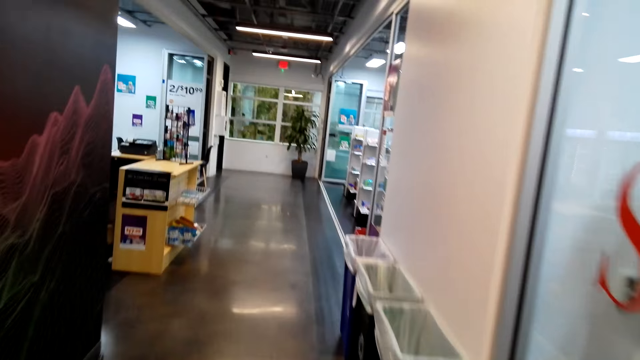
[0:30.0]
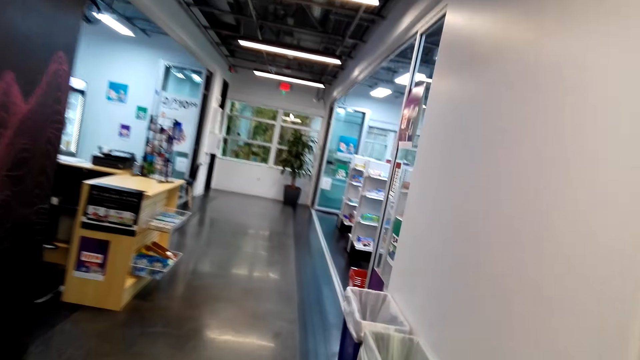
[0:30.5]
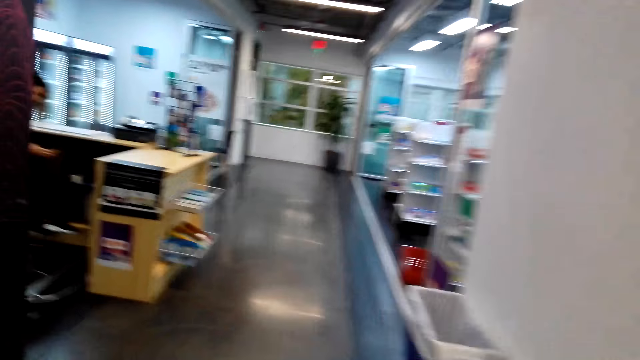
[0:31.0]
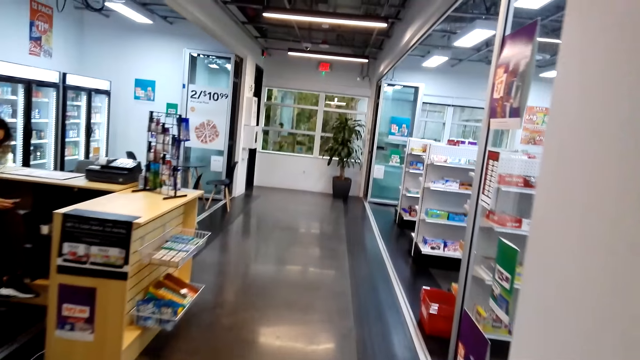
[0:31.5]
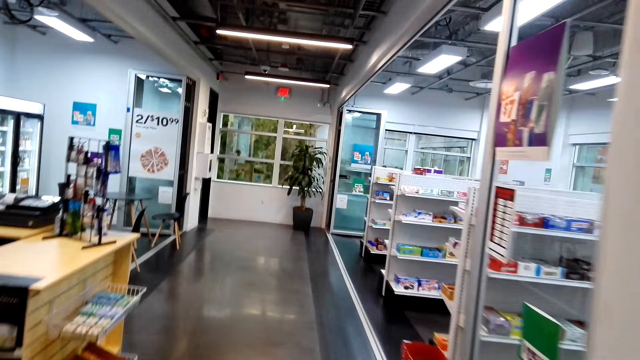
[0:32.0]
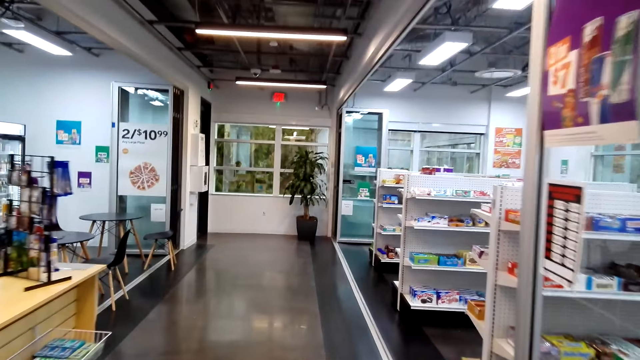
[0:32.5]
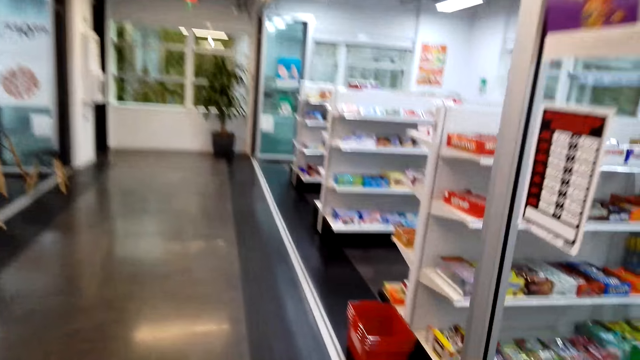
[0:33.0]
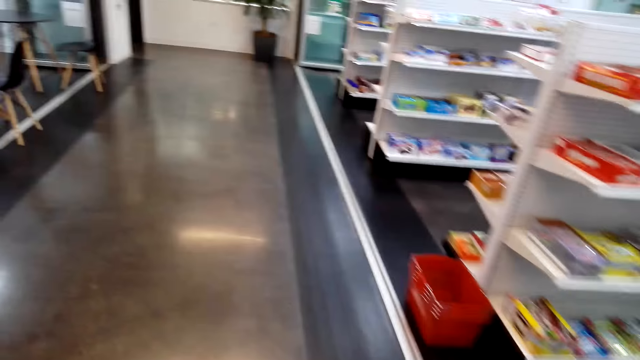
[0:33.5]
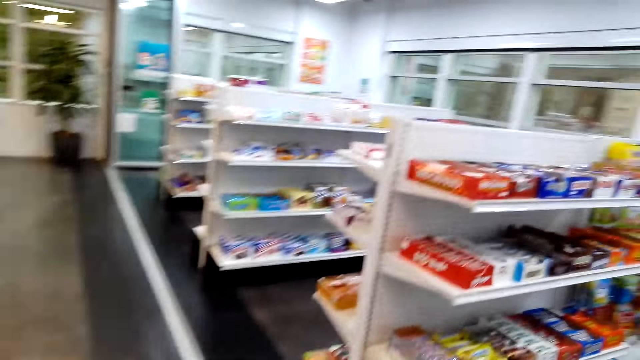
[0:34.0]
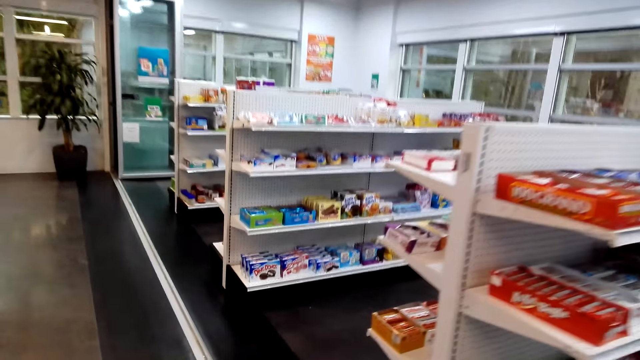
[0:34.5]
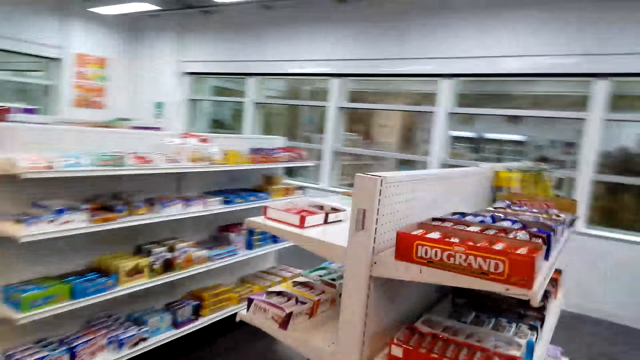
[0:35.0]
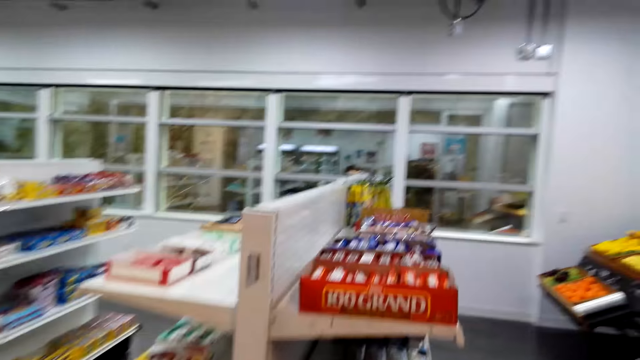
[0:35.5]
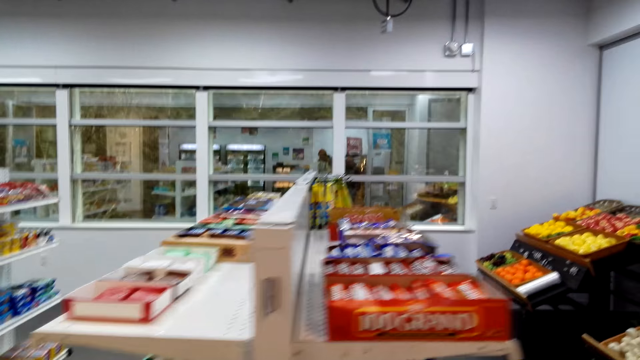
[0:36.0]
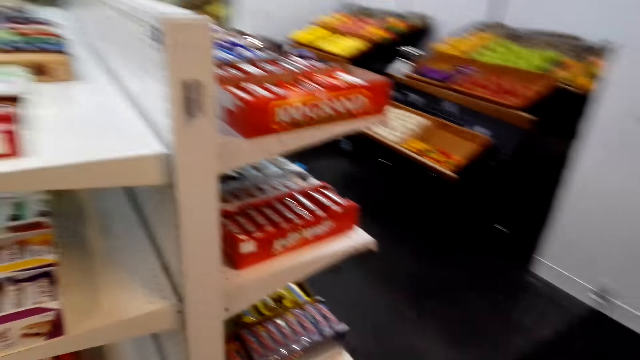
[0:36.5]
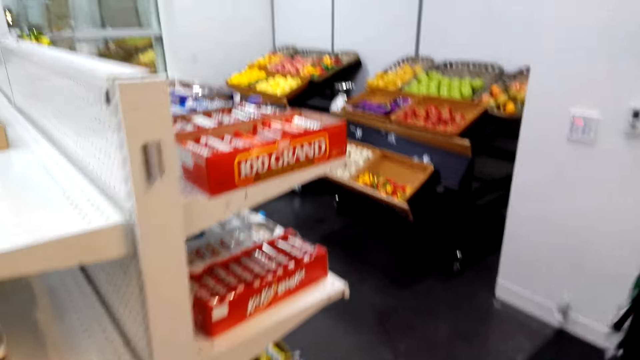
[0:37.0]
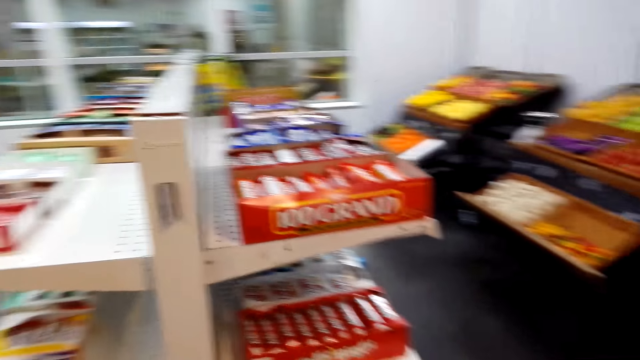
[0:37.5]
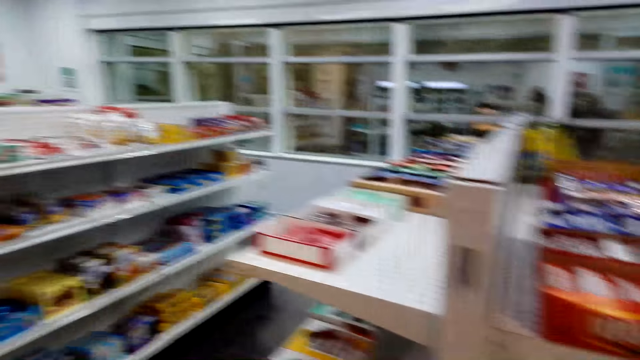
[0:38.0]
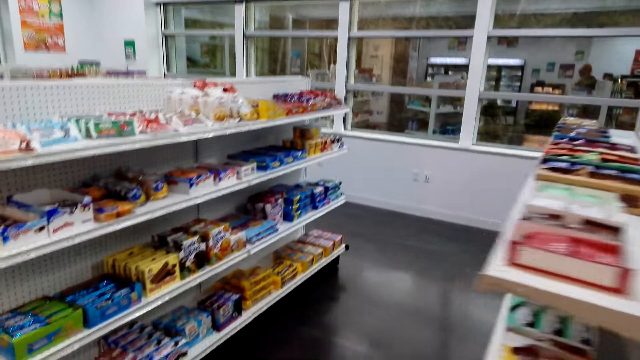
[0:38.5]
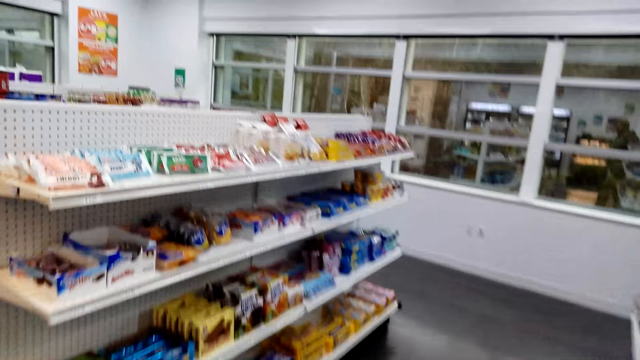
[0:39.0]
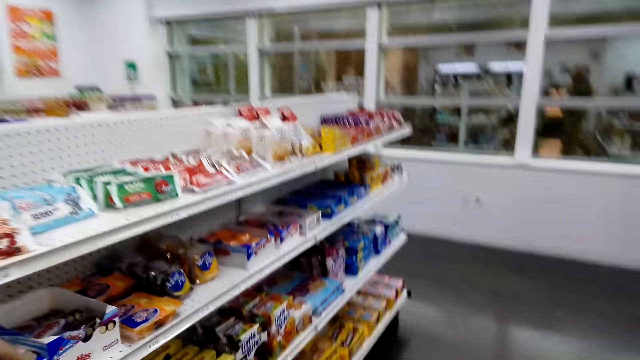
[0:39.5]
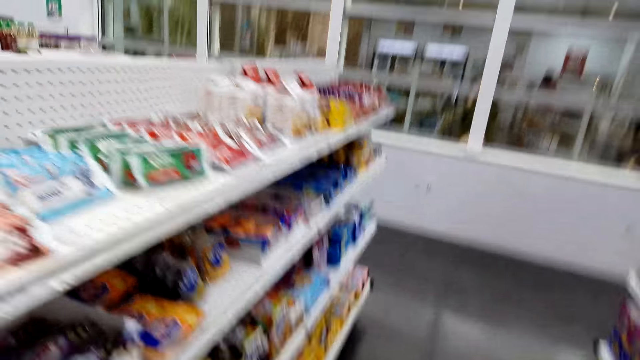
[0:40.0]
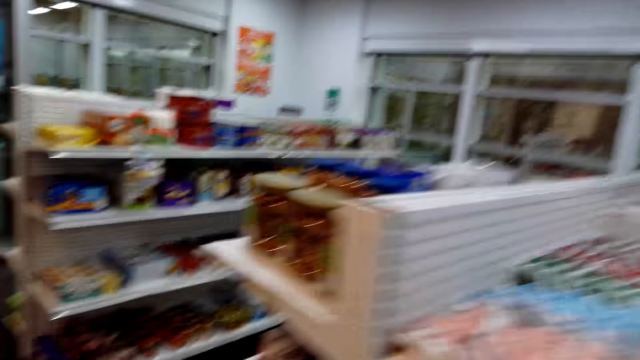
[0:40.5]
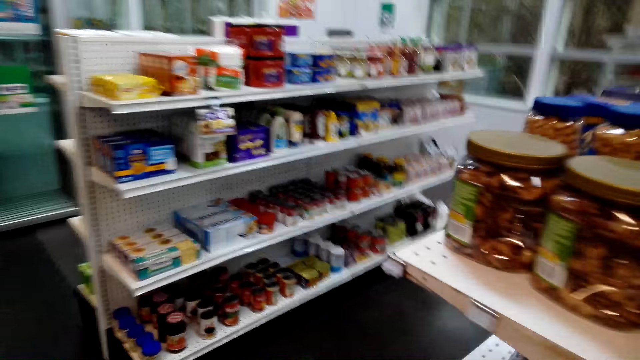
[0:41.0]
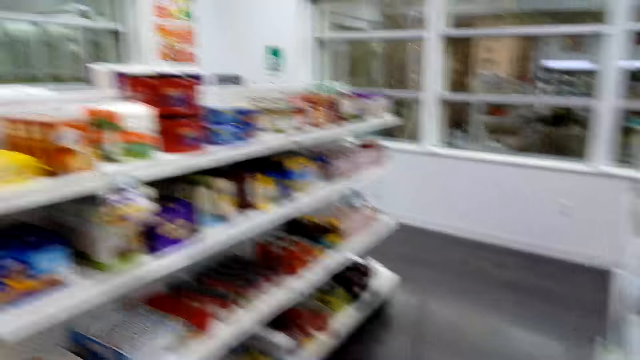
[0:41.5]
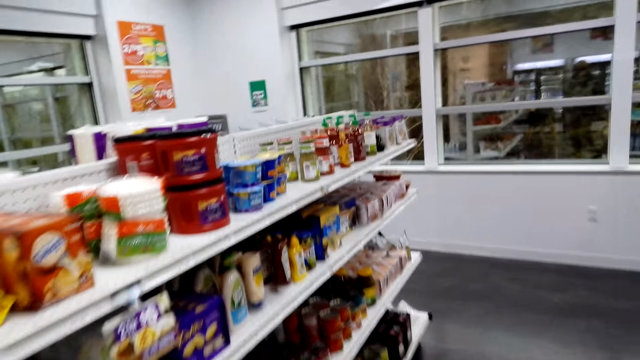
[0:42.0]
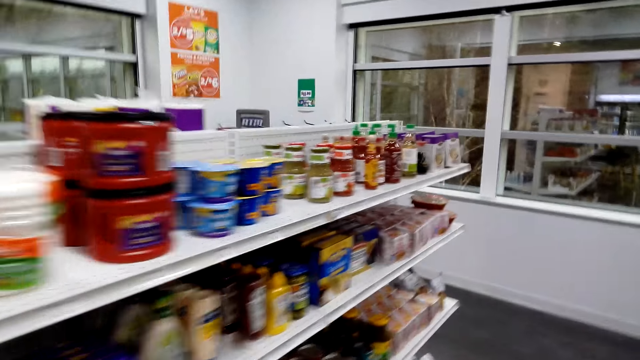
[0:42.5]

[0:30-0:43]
The camera wearer walks around a supermarket. They look around the supermarket. They walk around the supermarket.

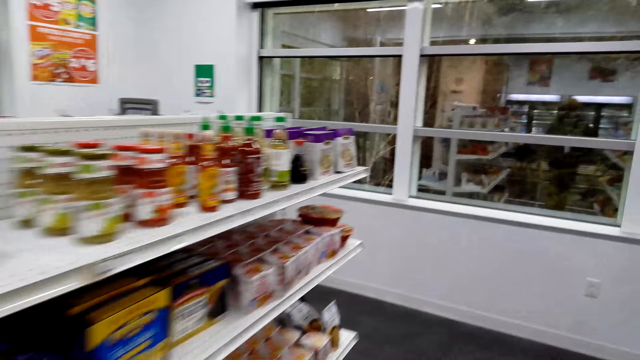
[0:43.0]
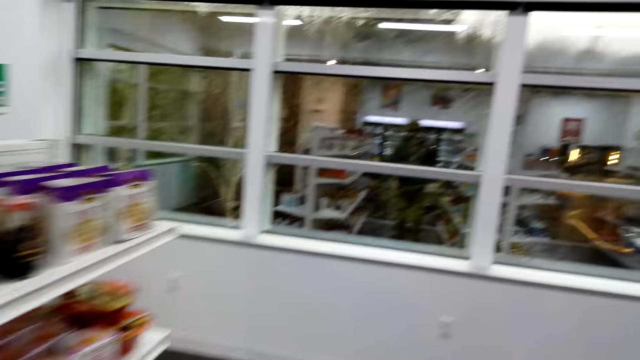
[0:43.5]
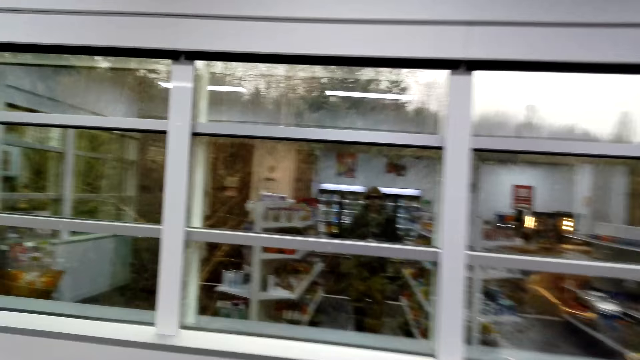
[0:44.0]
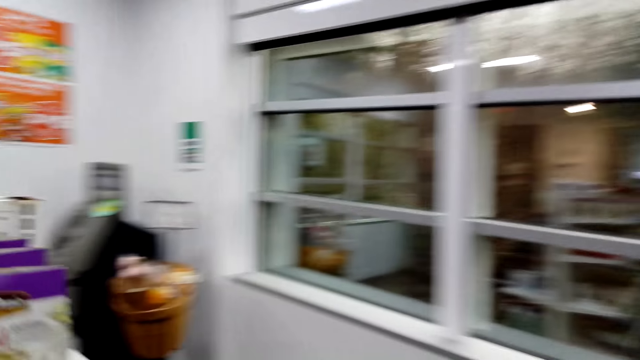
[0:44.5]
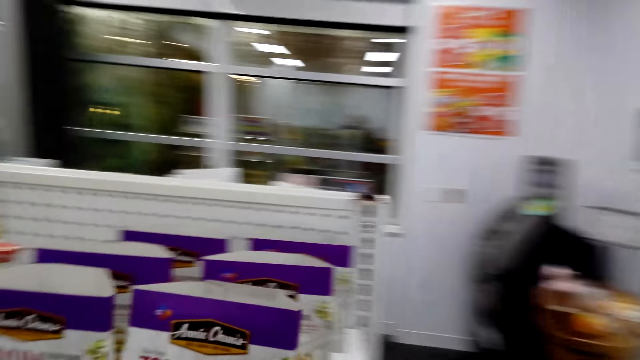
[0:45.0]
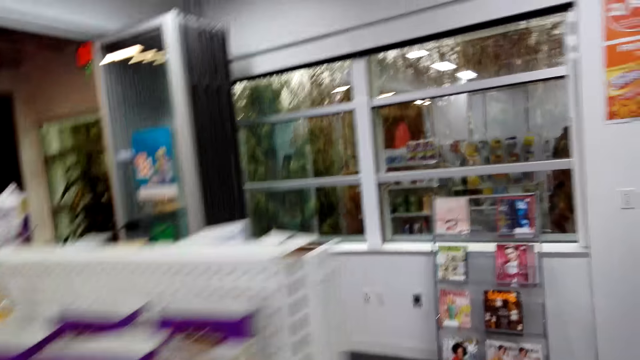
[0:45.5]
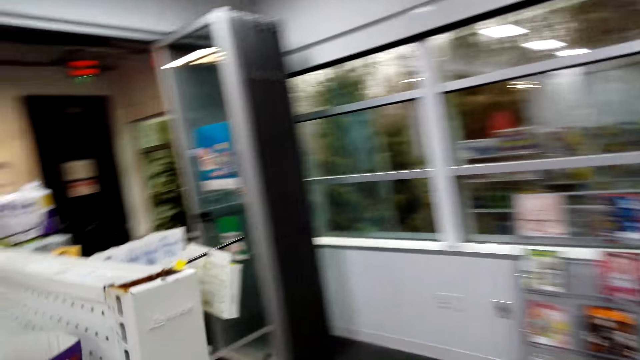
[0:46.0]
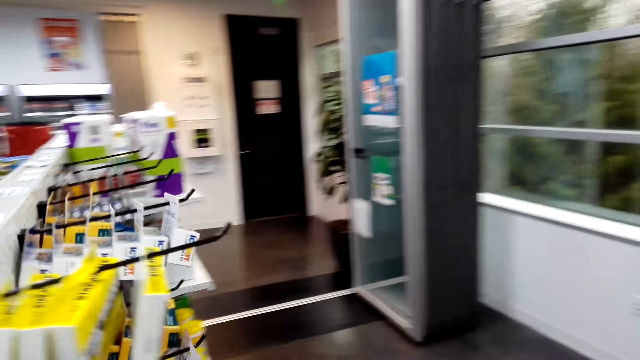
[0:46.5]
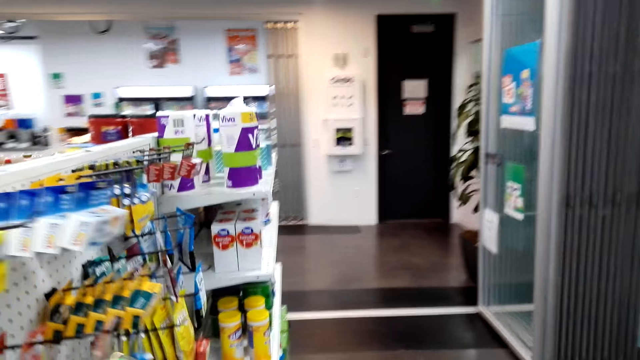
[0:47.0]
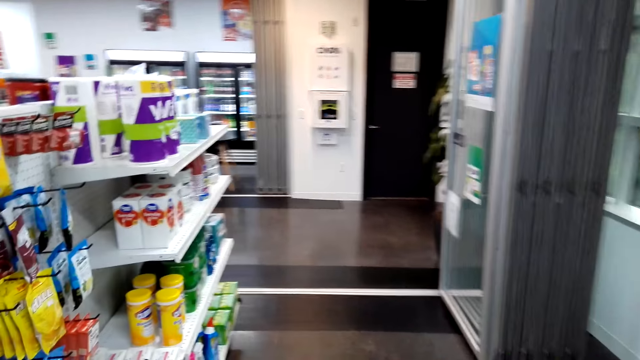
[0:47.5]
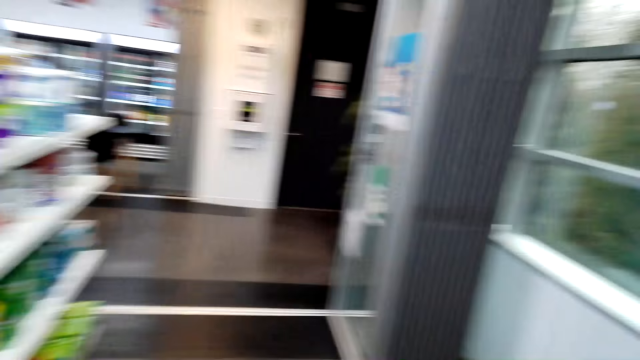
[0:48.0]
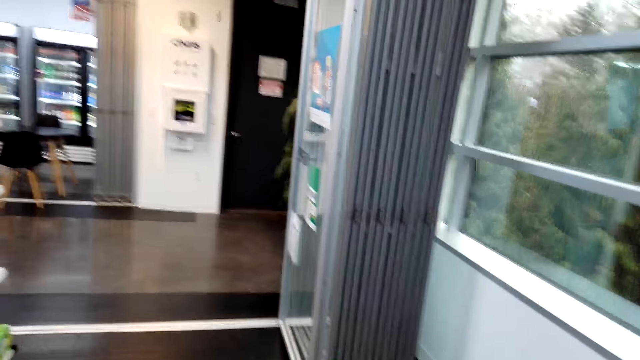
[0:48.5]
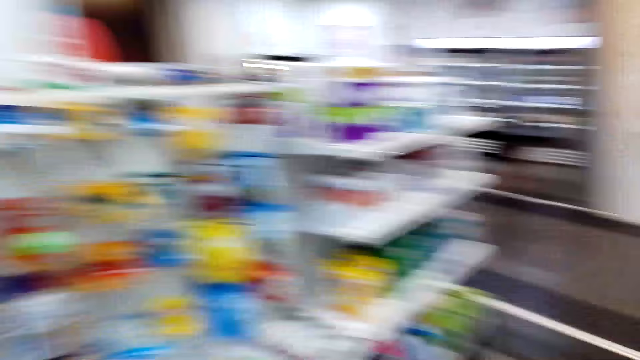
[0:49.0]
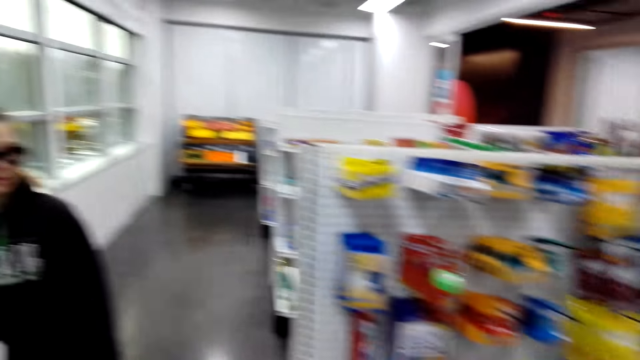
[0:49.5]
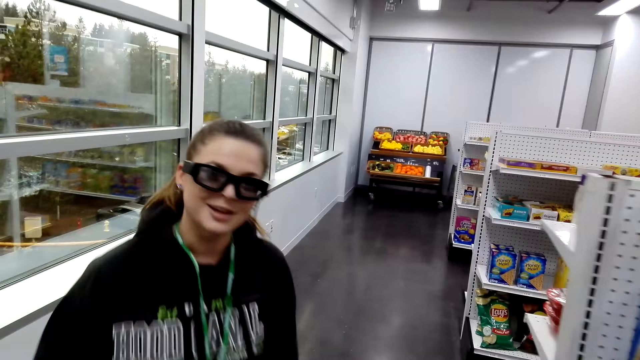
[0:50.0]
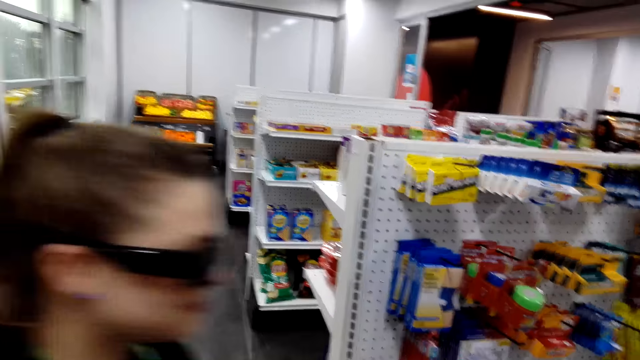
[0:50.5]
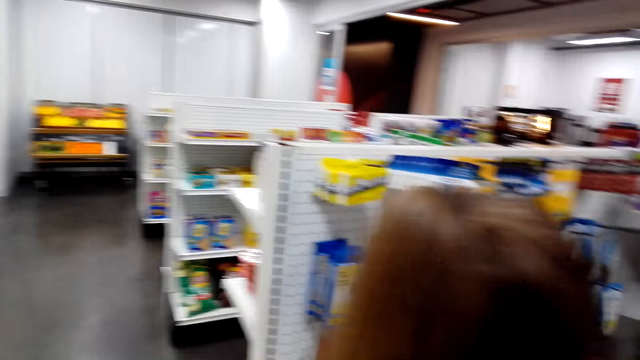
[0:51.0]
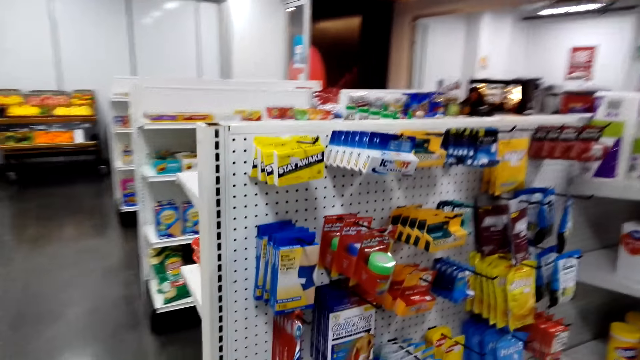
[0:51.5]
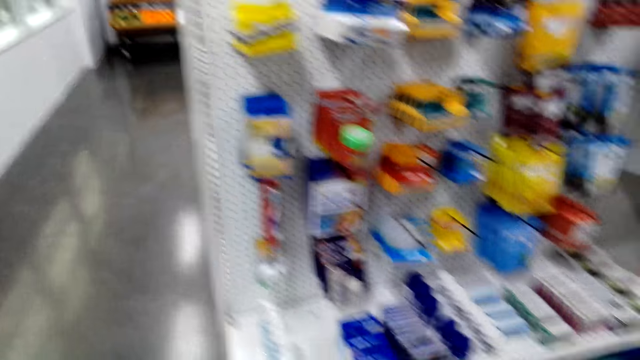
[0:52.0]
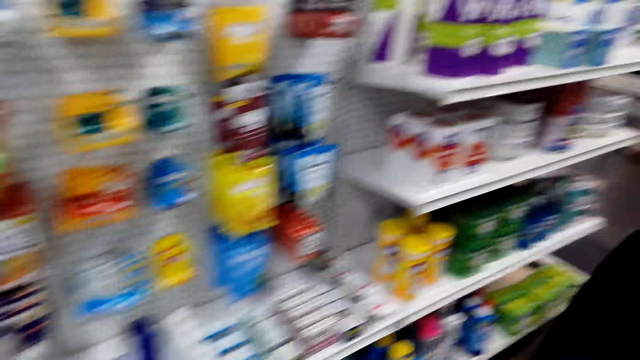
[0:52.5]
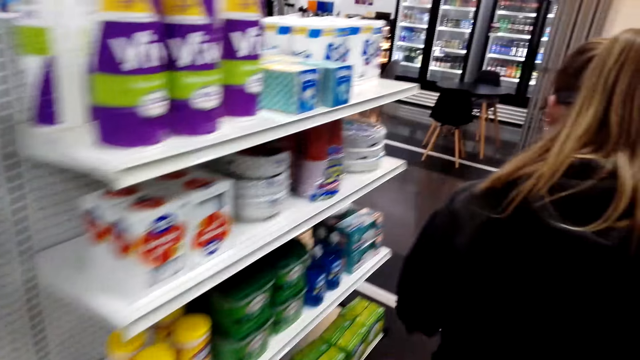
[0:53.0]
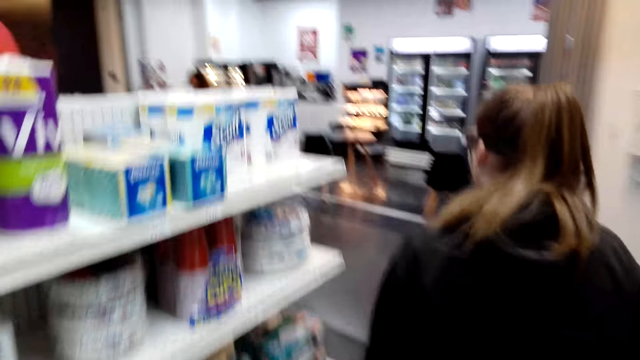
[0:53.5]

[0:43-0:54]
The camera wearer looks around a supermarket. They walk around the supermarket. They interact with a lady. The lady walks around the supermarket. The camera wearer walks around the supermarket.
